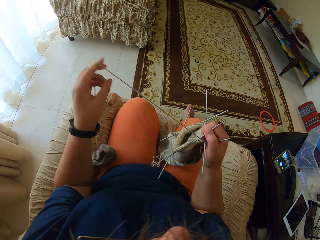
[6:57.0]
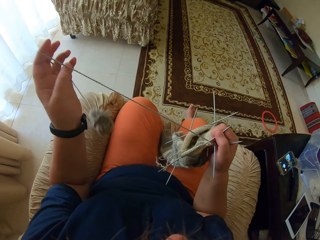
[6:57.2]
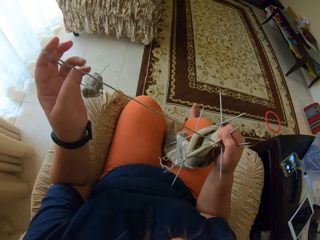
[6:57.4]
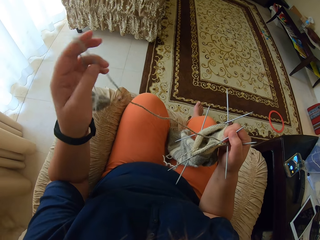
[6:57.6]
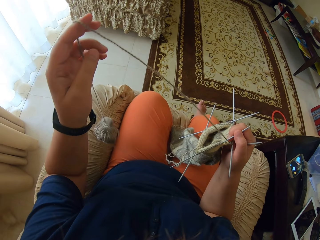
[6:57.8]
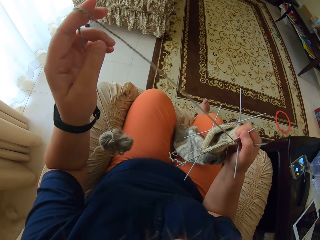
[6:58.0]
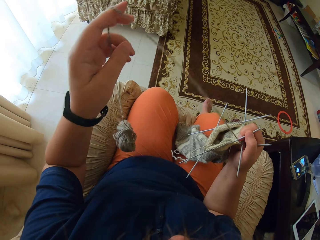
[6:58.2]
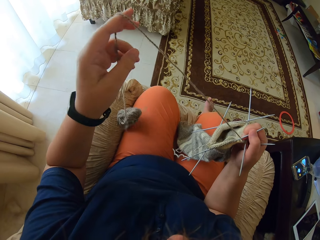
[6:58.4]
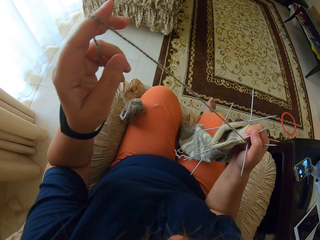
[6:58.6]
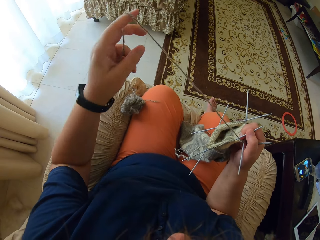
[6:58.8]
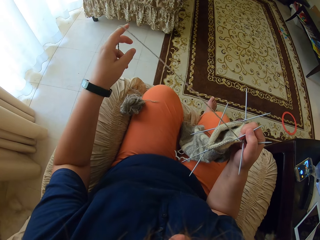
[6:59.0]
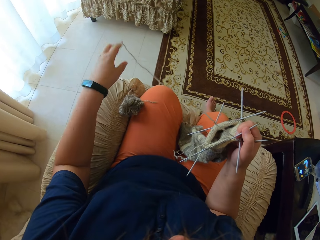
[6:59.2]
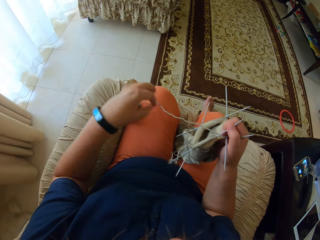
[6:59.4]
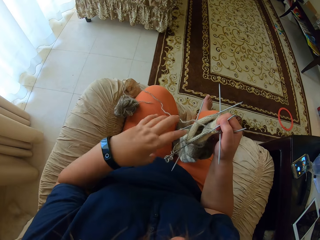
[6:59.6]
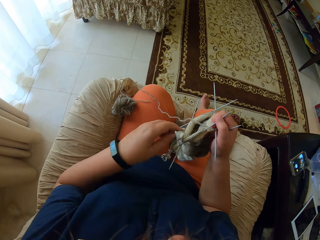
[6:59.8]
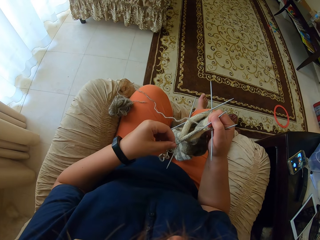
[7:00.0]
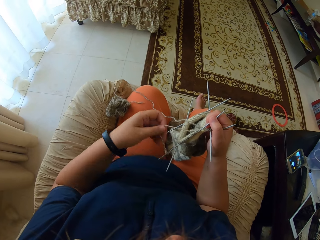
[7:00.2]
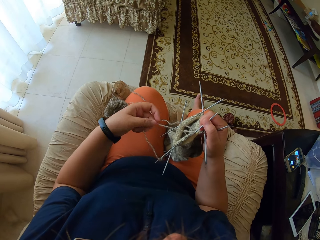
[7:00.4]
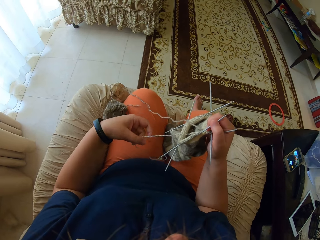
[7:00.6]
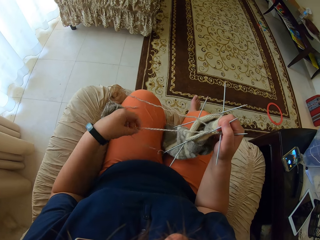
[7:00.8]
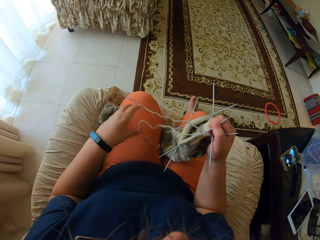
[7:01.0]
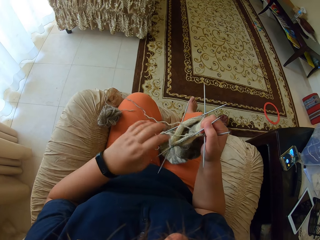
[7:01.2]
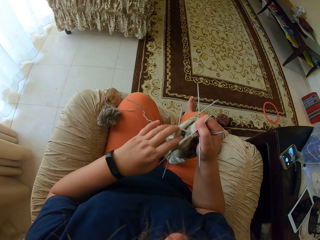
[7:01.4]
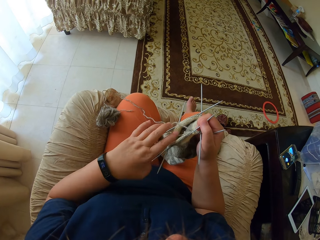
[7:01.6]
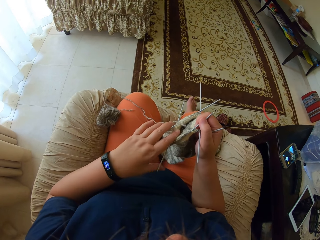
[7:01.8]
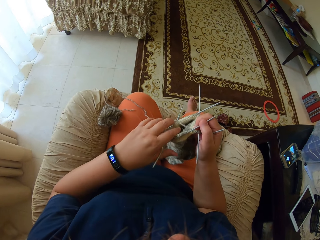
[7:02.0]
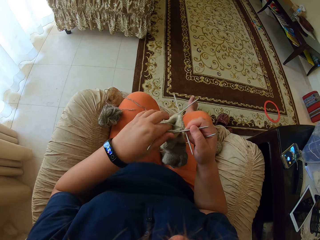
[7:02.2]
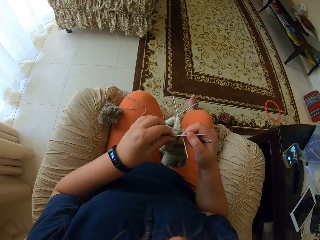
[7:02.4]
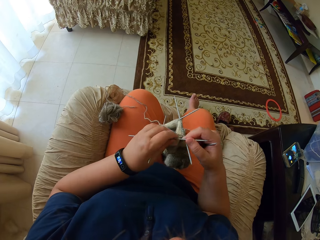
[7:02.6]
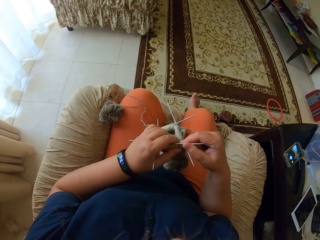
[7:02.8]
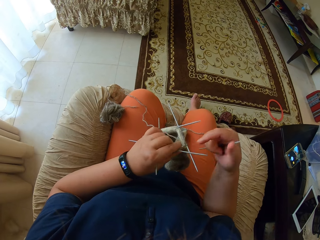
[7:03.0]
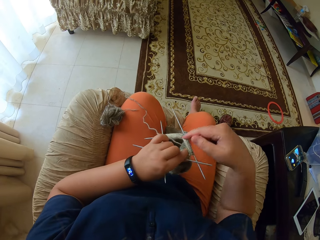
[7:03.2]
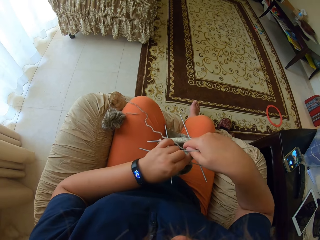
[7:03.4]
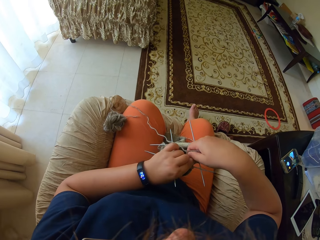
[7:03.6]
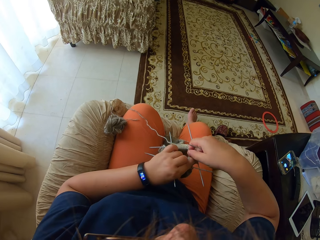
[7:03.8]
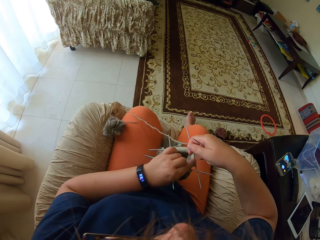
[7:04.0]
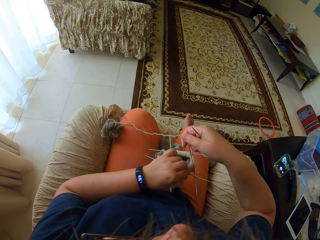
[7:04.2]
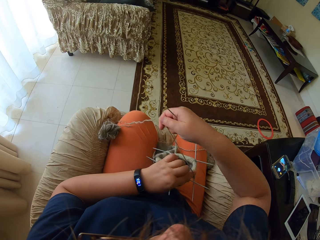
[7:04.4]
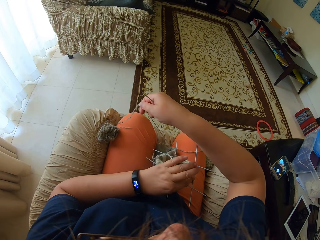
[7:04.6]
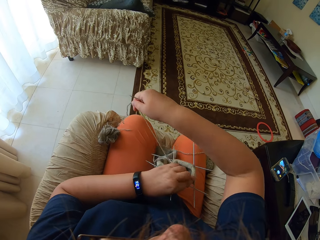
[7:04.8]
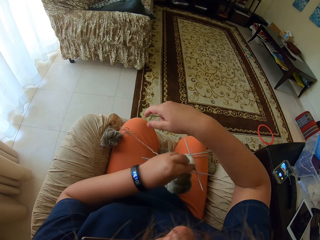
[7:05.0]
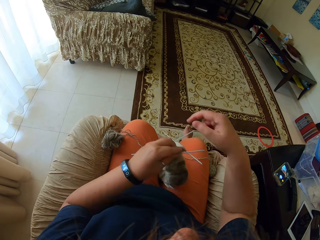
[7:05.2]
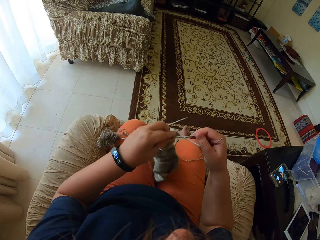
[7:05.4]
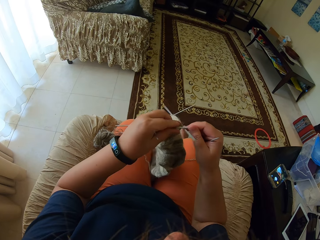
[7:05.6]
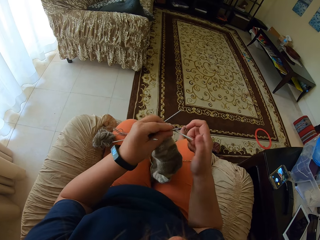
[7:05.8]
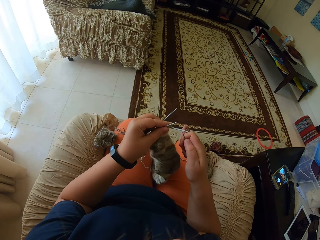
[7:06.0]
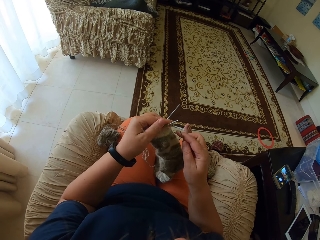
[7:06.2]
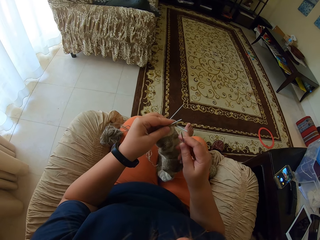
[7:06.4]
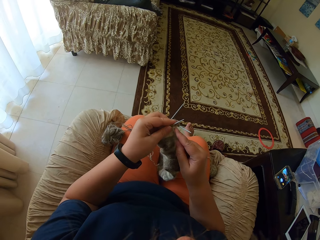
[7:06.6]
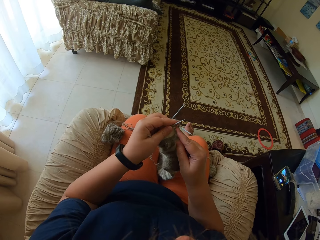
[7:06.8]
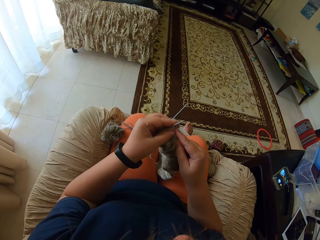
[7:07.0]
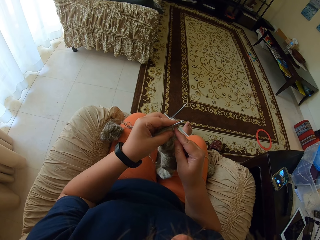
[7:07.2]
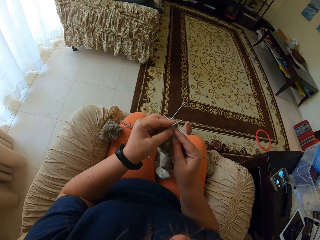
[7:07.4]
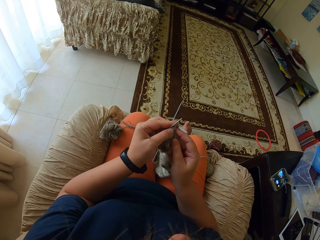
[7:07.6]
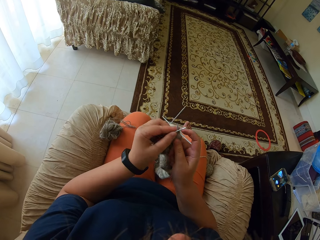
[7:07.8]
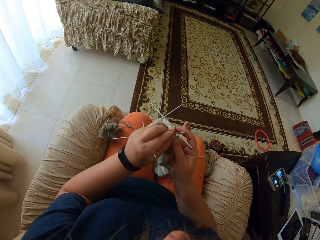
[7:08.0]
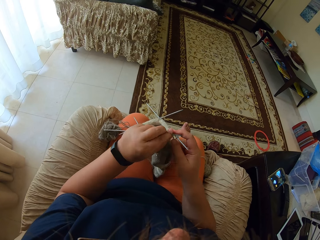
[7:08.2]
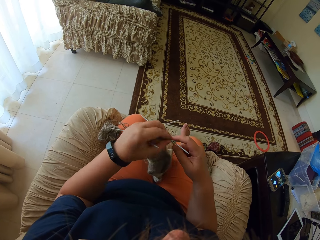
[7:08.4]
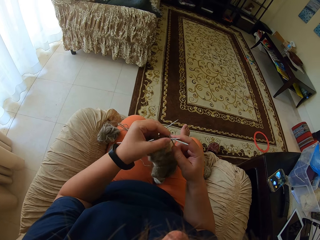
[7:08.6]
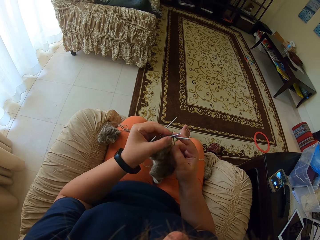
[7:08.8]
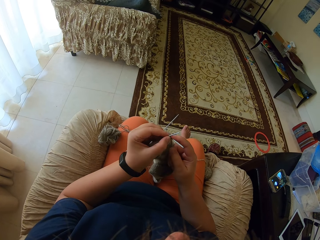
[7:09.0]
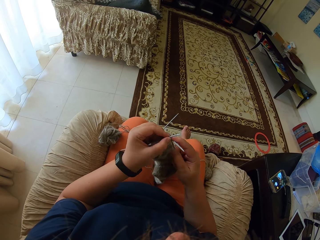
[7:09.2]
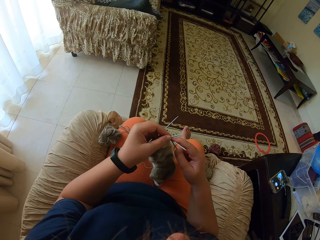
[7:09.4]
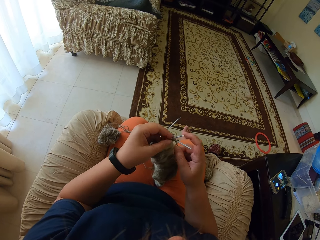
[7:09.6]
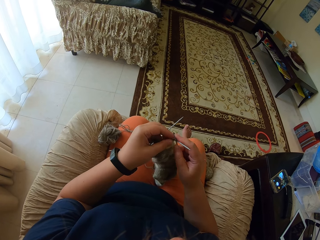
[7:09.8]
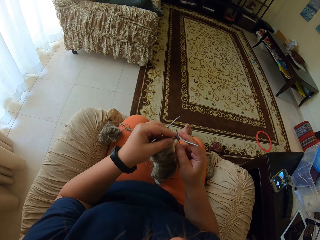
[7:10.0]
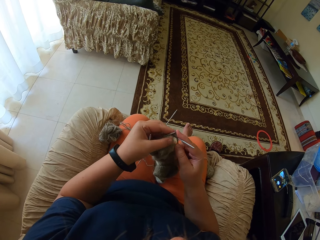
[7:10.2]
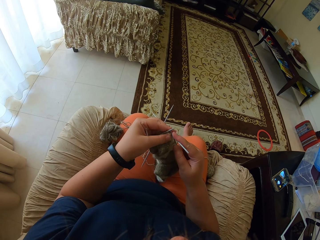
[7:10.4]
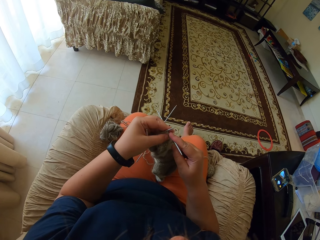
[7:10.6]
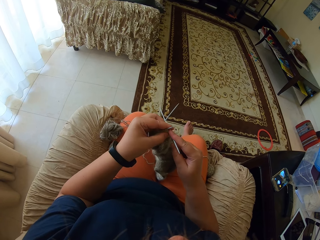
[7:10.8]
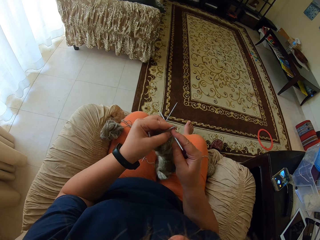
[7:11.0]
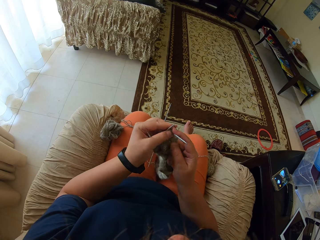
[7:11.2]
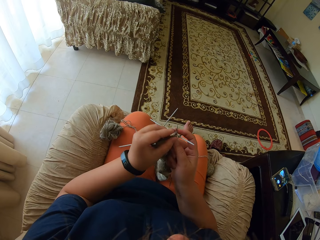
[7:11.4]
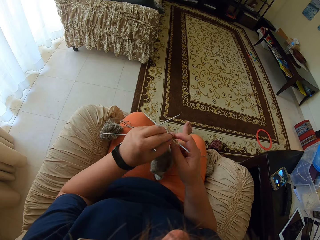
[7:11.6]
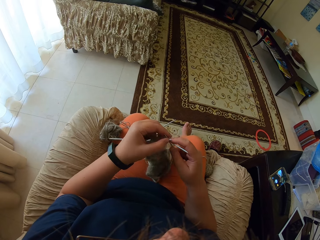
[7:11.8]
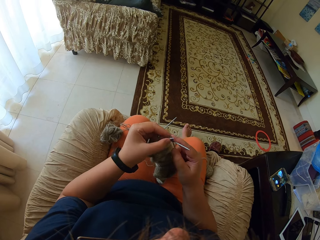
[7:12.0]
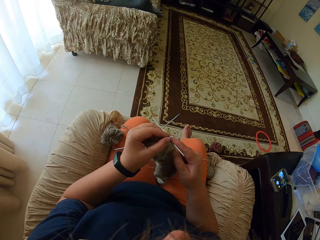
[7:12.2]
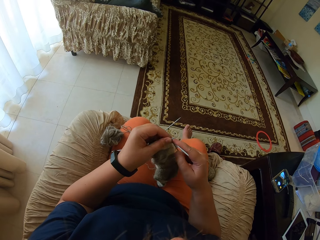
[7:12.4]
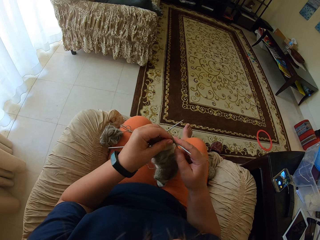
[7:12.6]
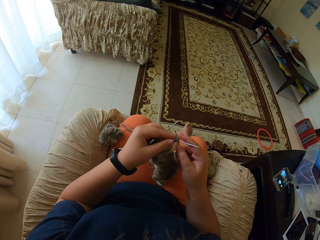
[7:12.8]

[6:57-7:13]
The camera wearer straightens the yarn. They knit a fabric with straight needles.

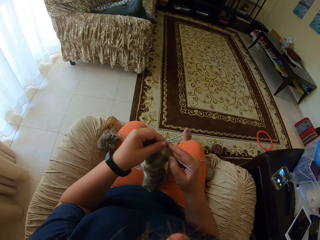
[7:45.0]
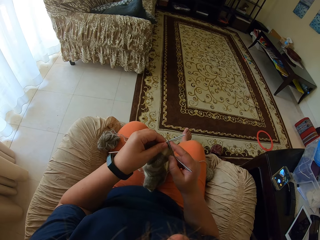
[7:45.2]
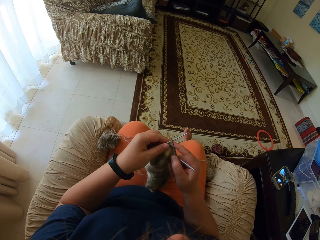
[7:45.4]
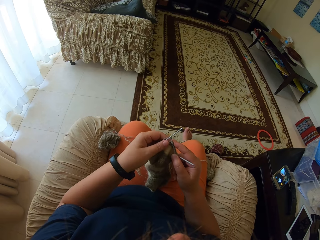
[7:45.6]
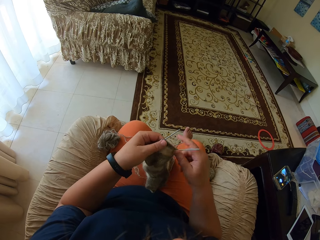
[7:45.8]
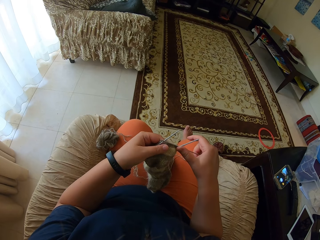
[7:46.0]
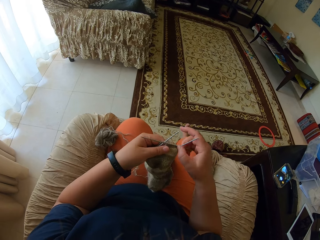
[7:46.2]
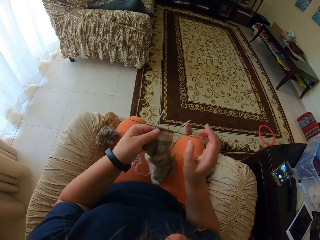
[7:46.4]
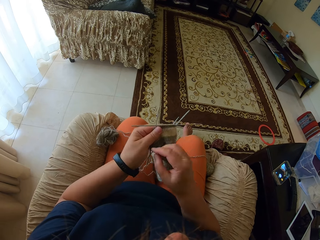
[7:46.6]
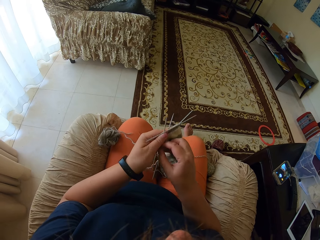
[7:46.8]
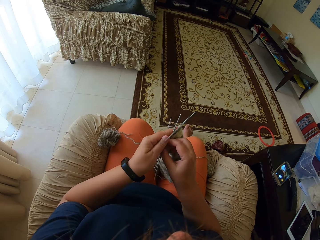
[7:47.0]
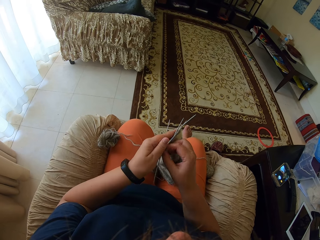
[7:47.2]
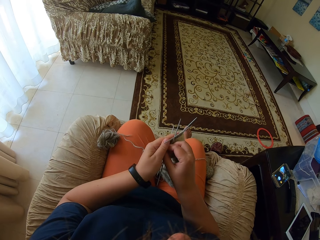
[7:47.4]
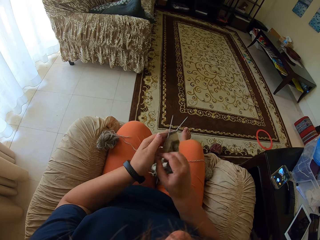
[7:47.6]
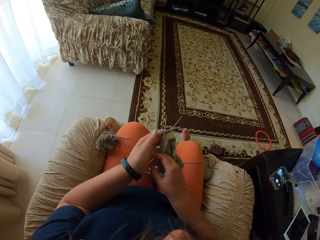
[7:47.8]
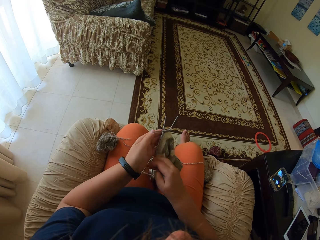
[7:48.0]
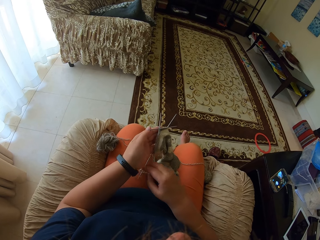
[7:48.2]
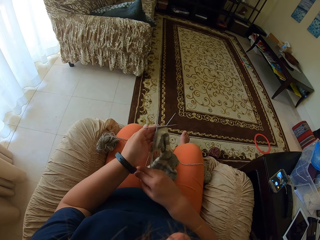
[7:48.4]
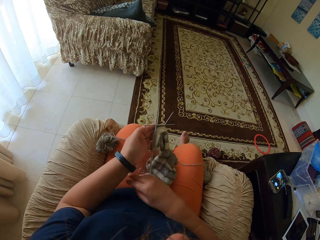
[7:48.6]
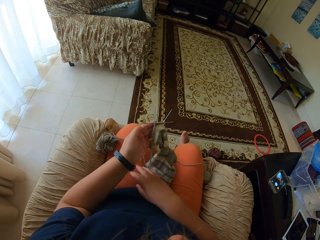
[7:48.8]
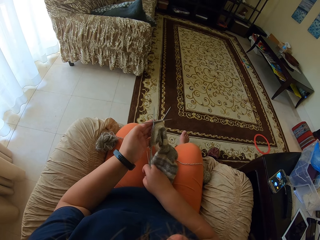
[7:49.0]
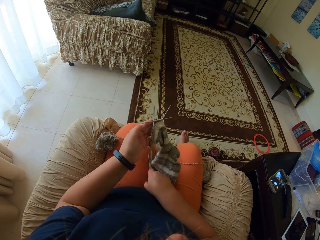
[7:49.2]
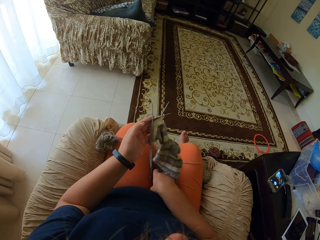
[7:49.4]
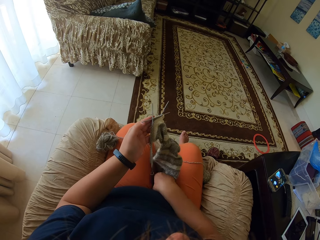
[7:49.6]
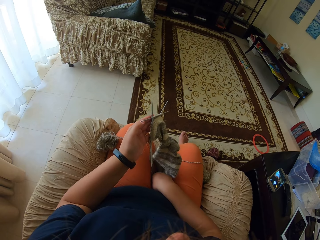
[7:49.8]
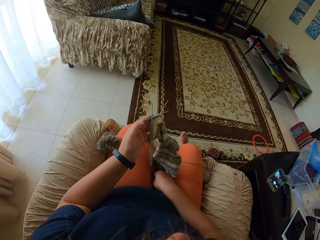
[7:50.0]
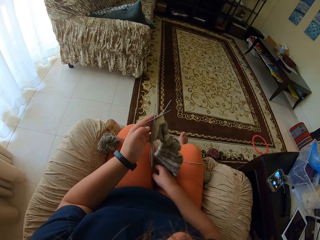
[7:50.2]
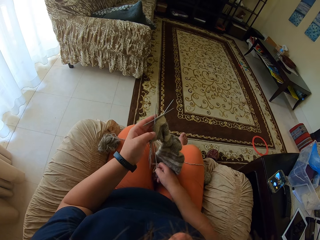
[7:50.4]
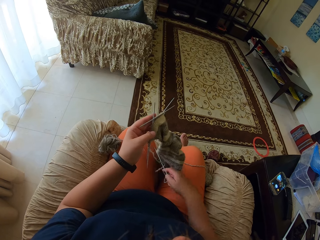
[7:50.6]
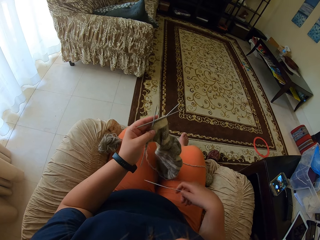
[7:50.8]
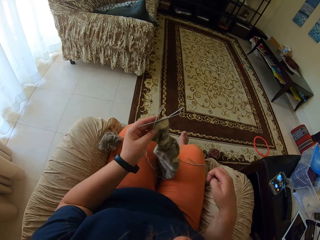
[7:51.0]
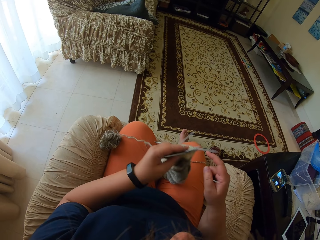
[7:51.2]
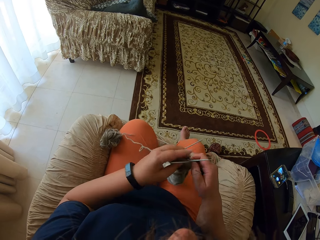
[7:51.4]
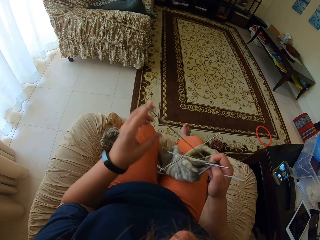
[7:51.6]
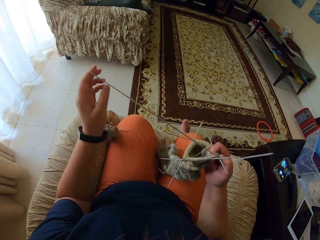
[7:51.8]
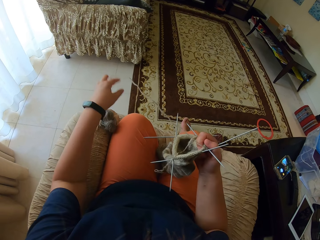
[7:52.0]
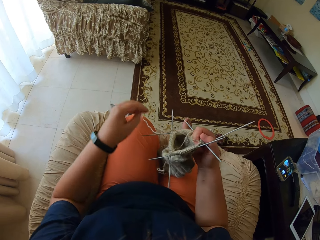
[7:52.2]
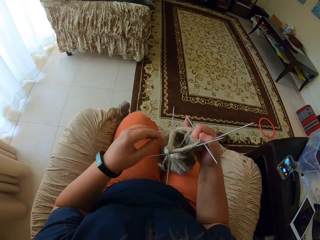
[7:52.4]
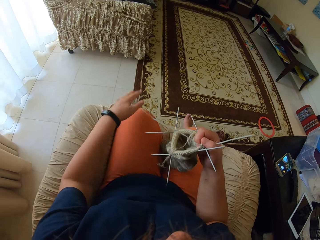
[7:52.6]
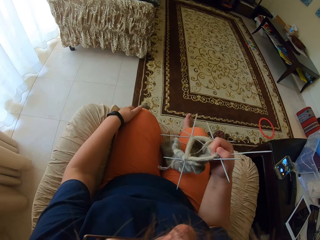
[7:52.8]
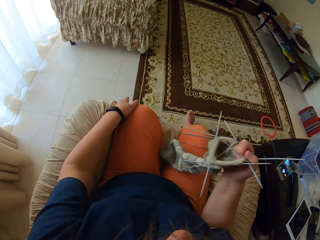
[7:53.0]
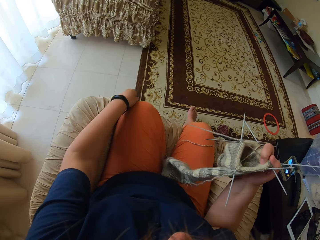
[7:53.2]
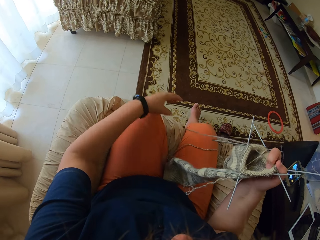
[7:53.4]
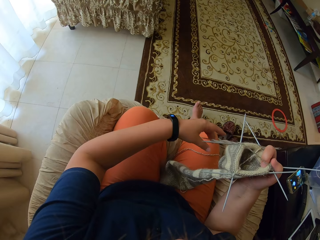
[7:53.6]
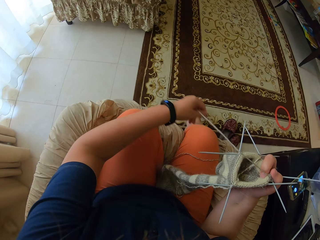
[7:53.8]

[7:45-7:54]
The camera wearer takes a straight needle from the chair. They adjust the yarn. They unroll the yarn from the hand.
